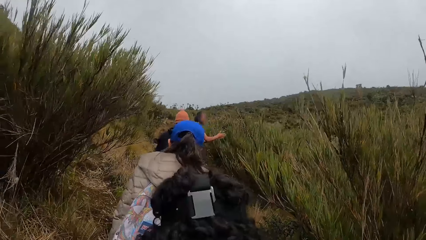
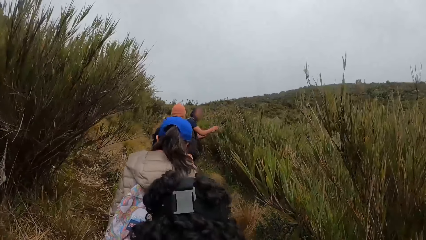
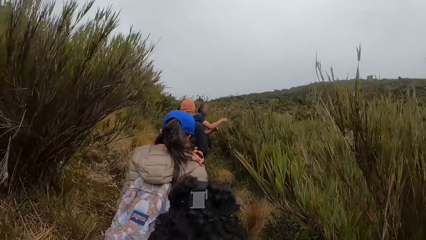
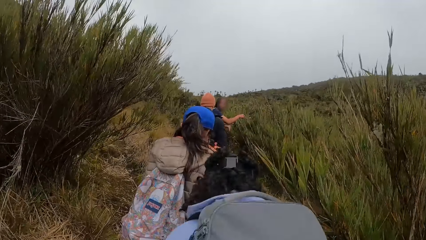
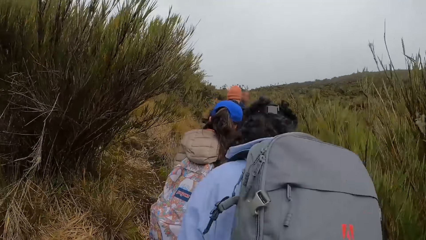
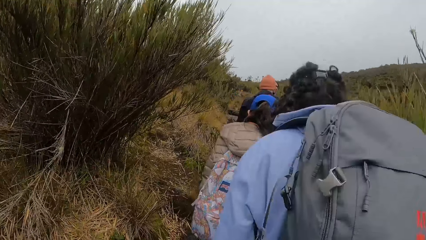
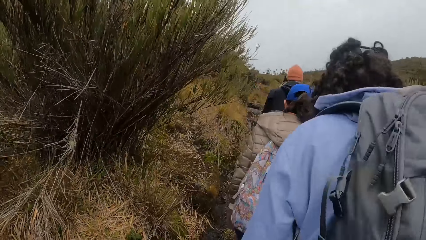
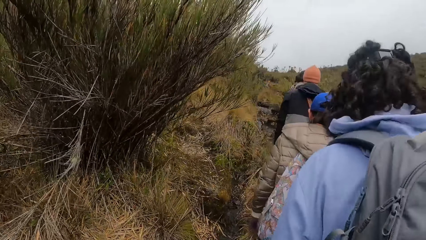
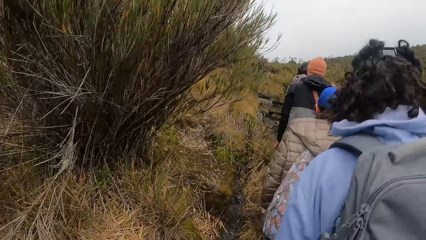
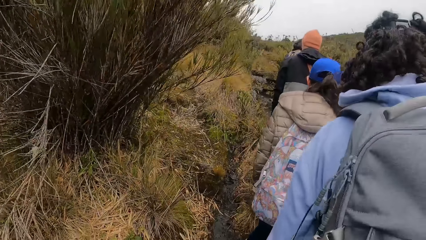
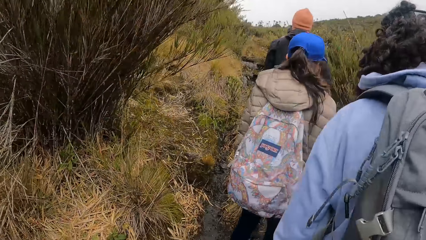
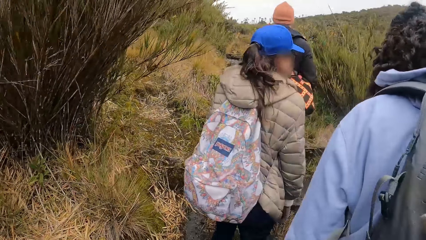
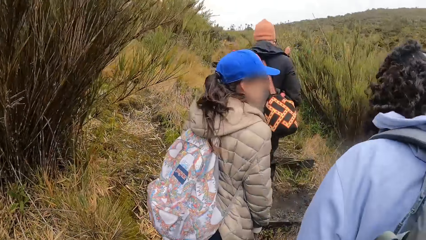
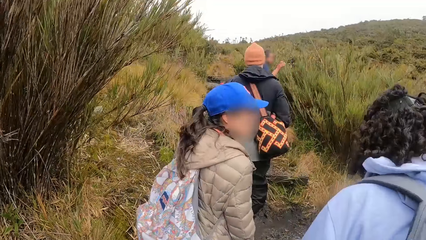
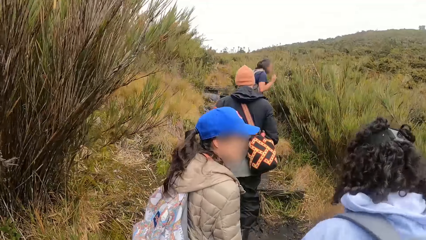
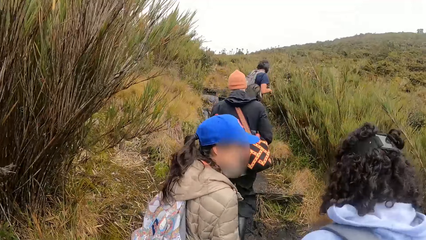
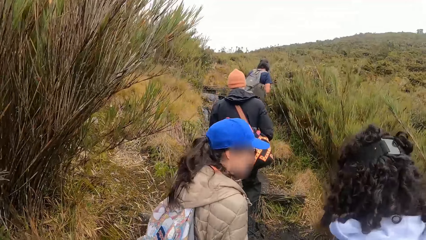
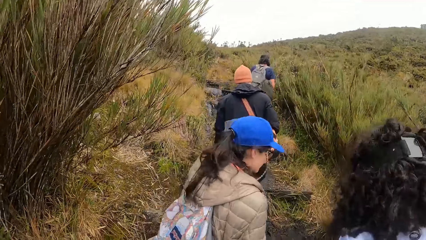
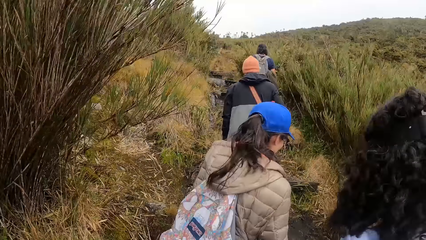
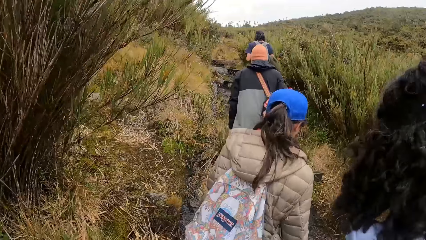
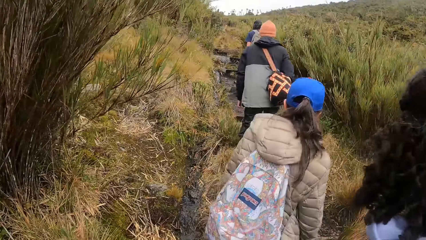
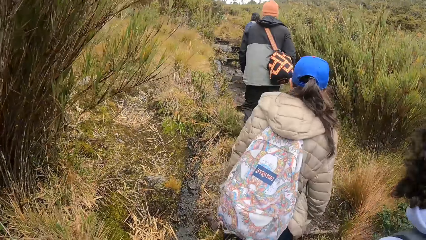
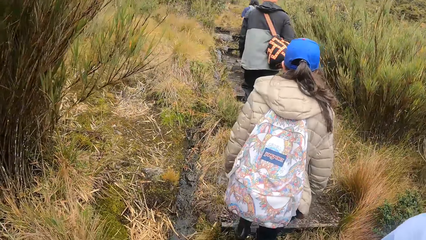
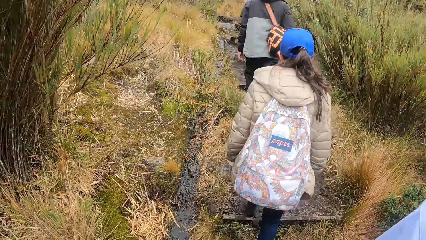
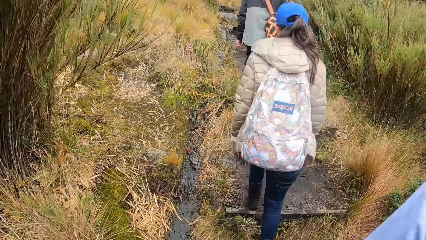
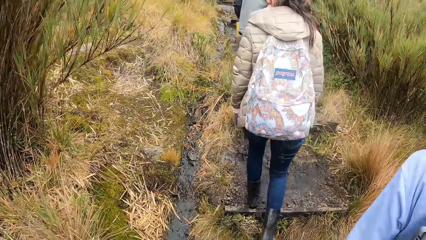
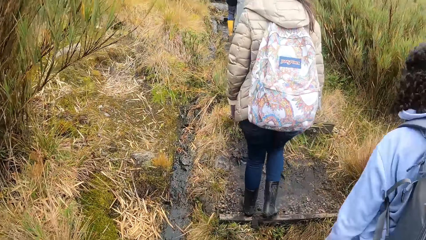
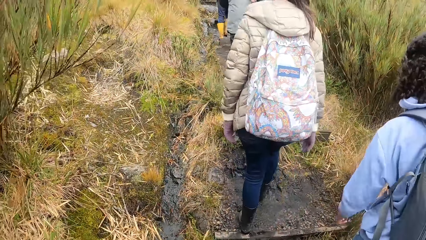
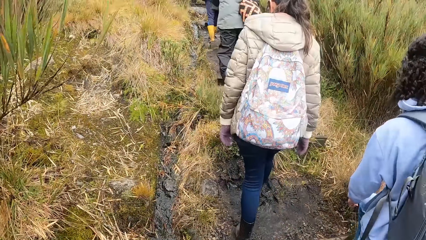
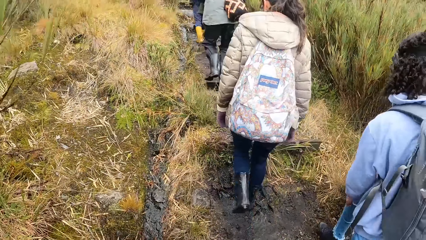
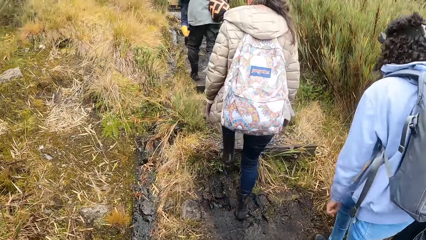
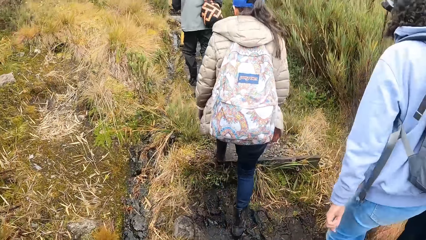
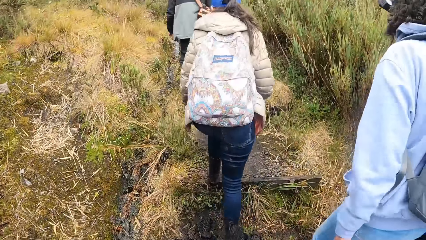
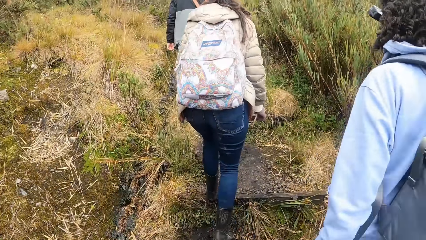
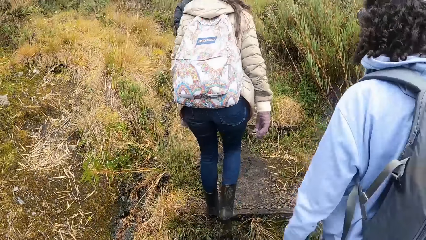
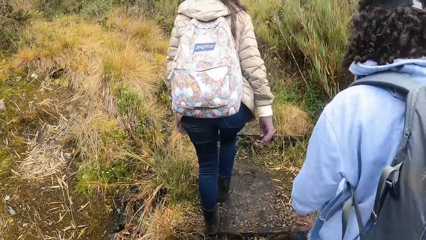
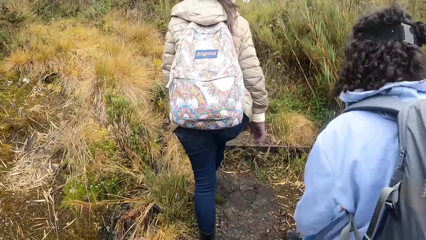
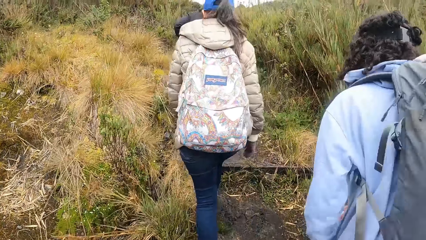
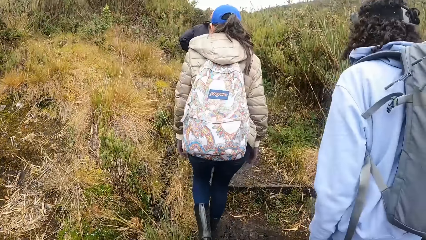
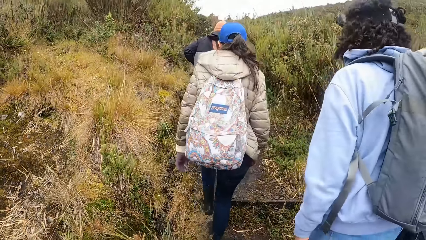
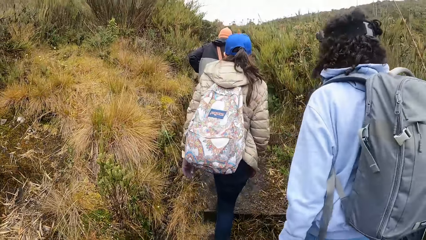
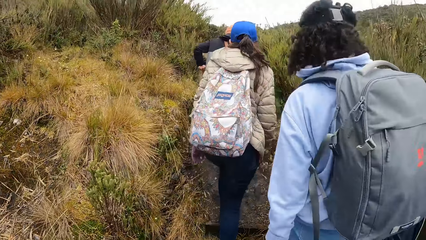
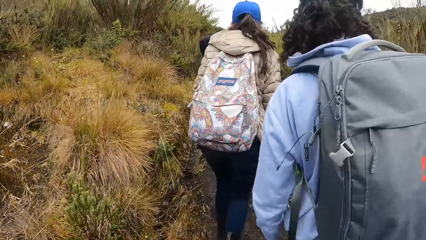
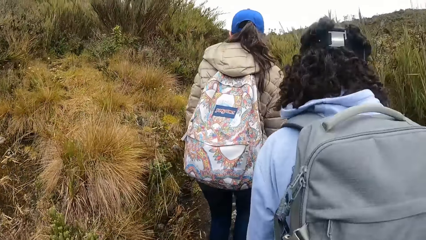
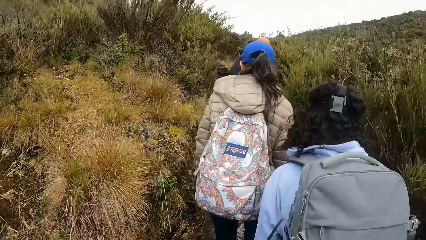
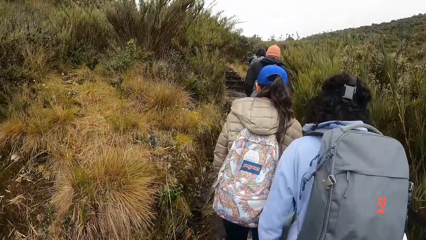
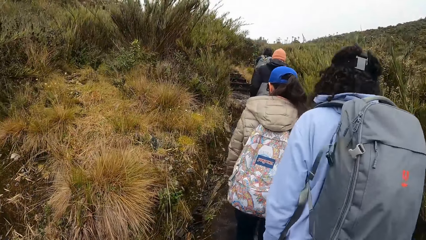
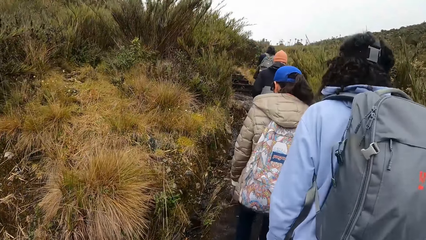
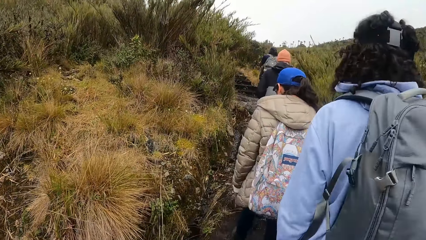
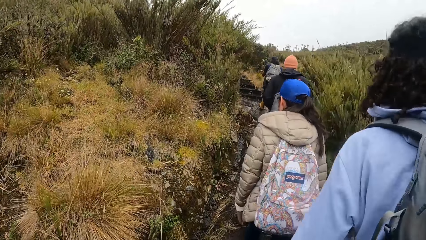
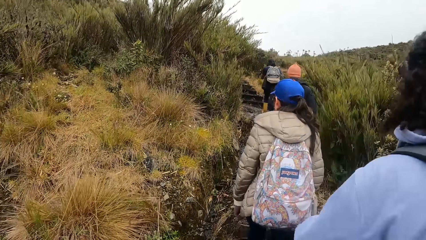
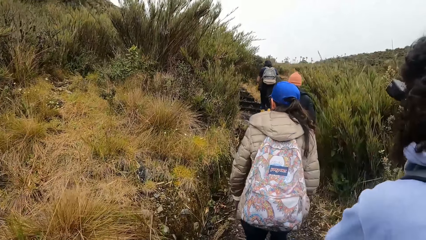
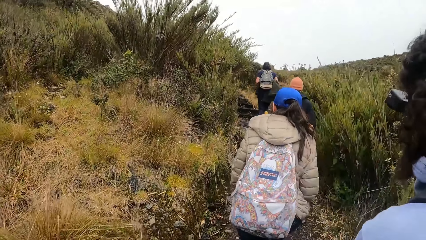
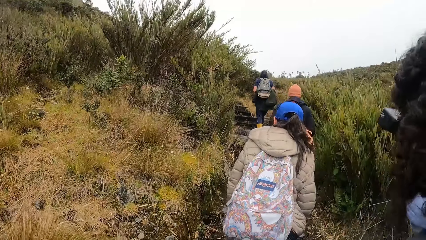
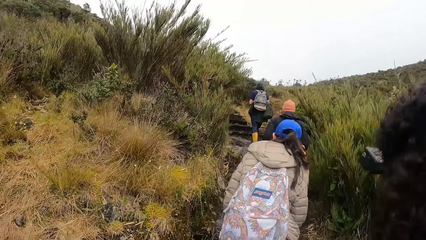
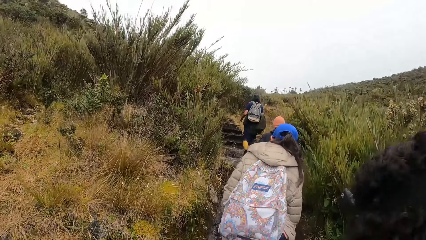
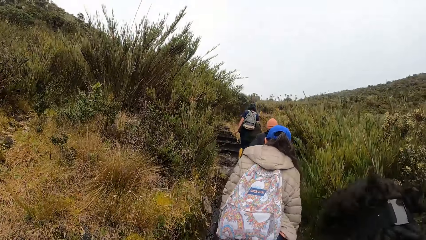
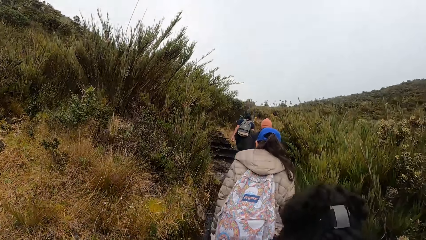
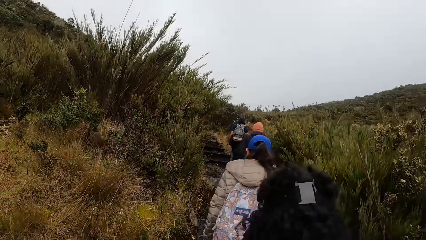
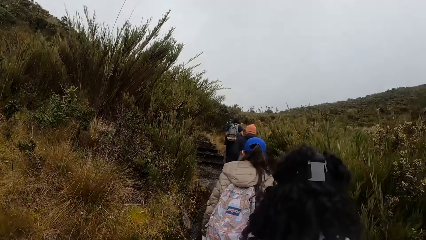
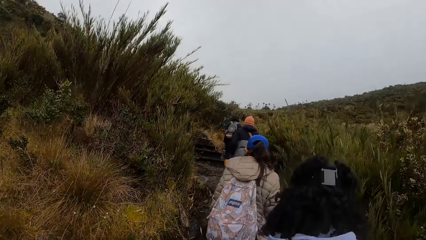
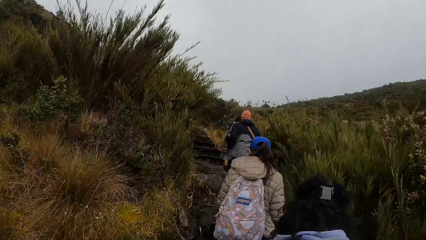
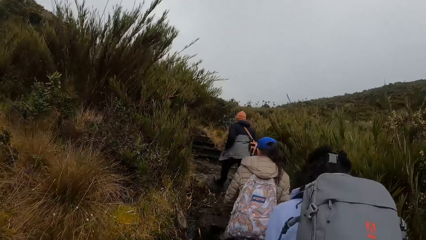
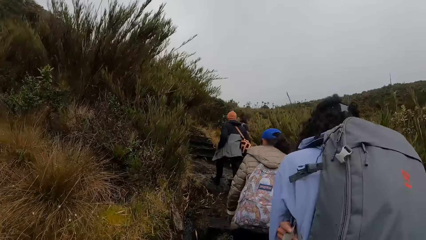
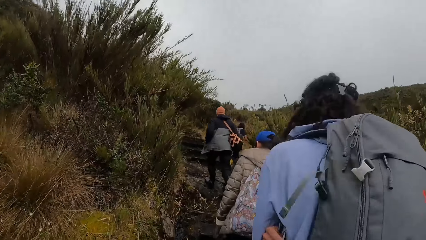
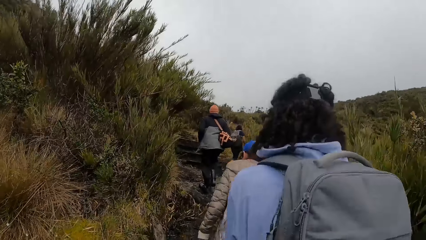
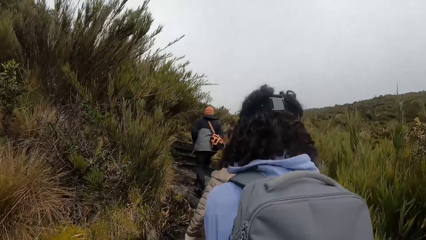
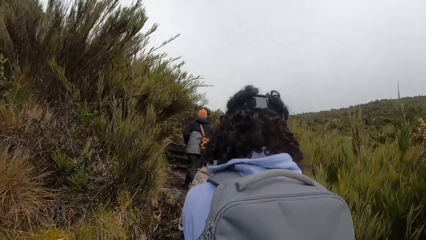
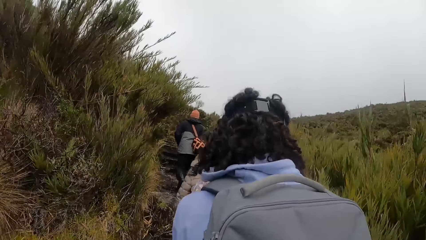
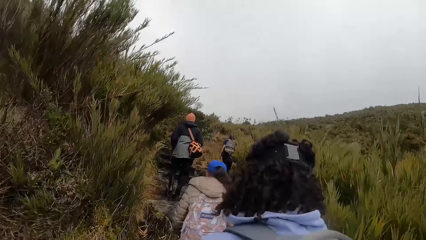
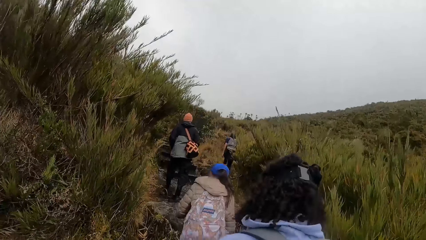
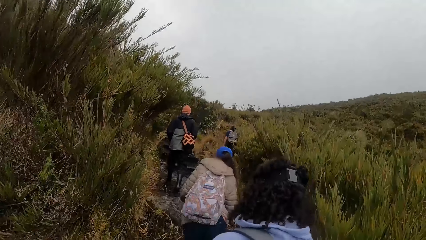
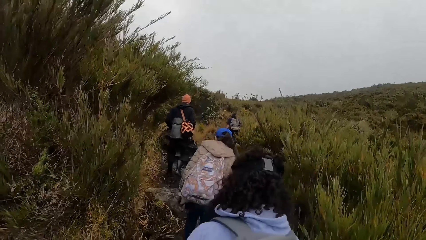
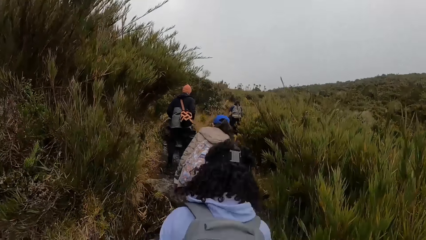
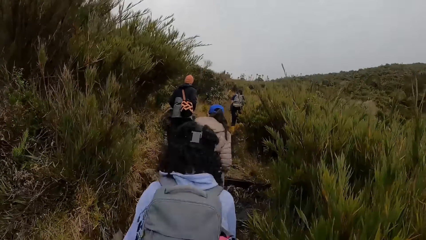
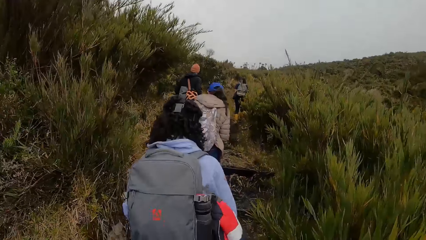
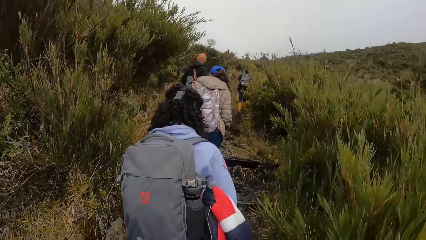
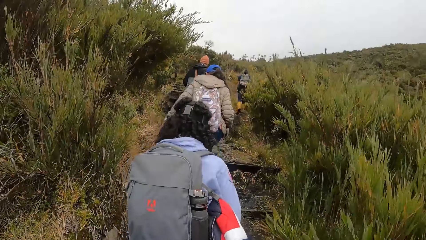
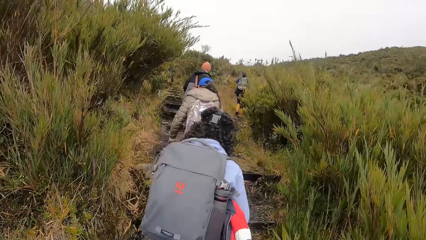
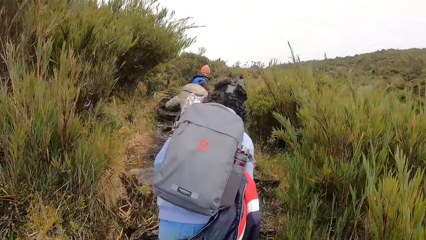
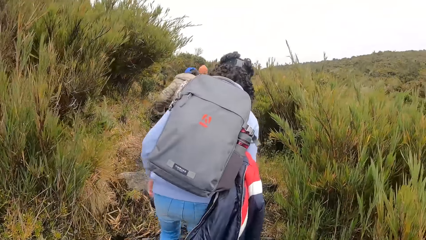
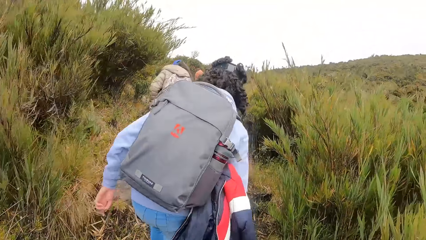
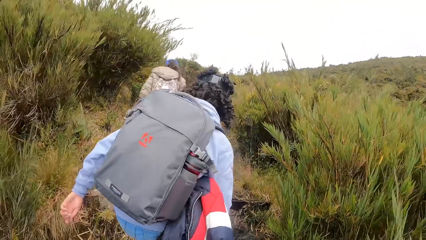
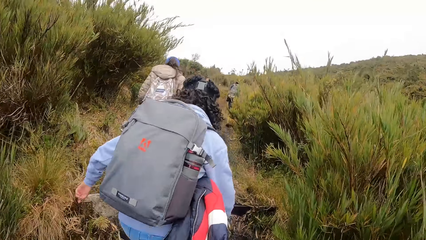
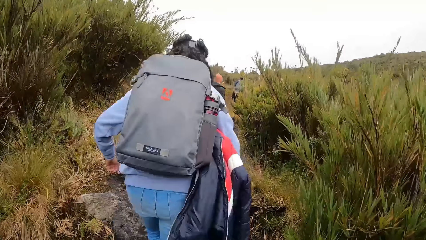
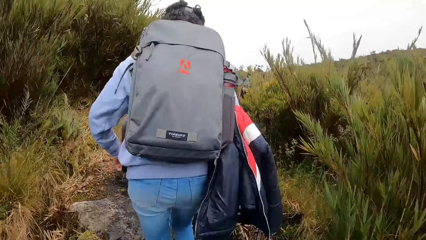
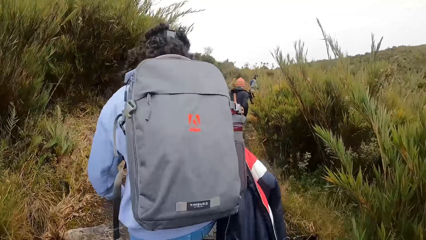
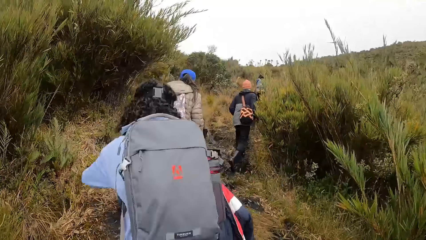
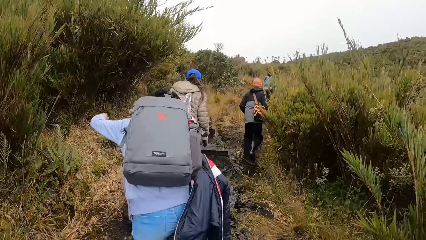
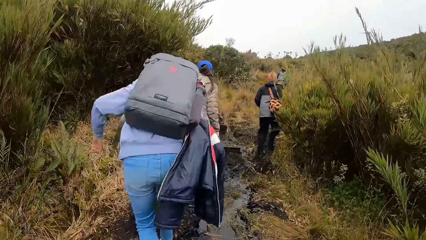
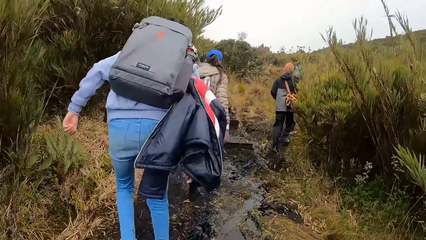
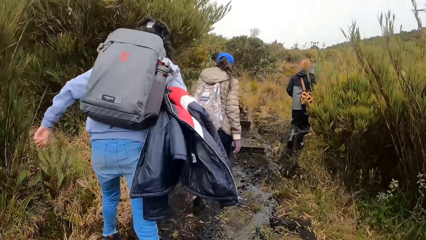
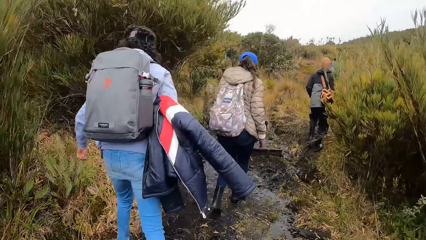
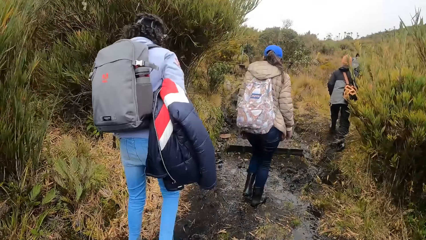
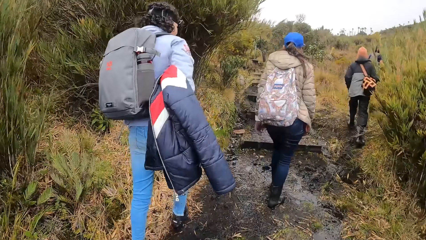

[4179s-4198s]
The man touches a plant along the trail with both hands. The man converses with the mountain. The man holds a plant along the trail with his right hand. The camera wearer looks around the mountain. They climb the mountain with the team.
